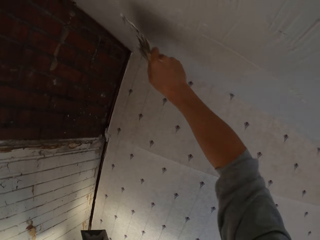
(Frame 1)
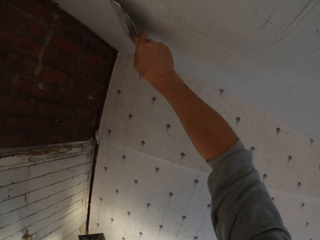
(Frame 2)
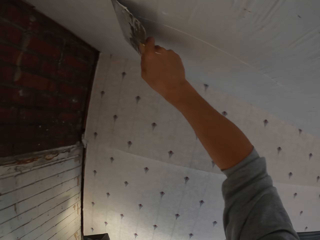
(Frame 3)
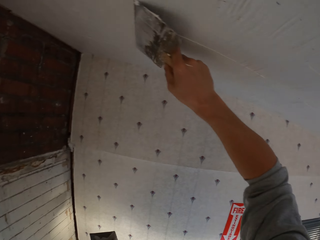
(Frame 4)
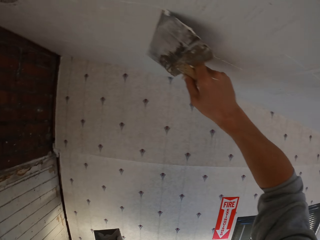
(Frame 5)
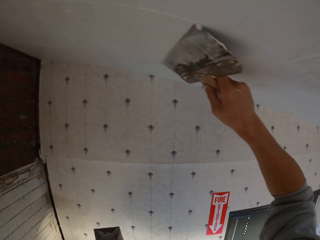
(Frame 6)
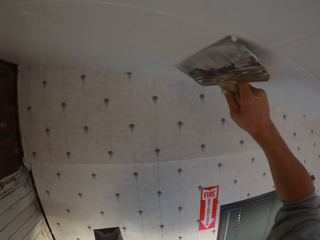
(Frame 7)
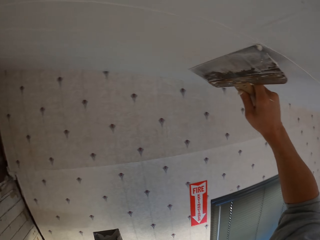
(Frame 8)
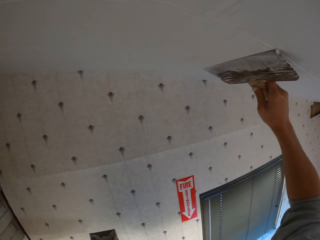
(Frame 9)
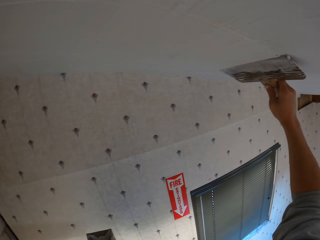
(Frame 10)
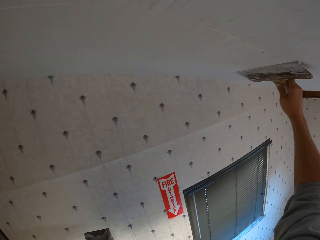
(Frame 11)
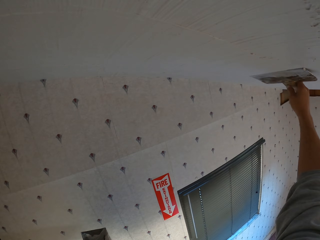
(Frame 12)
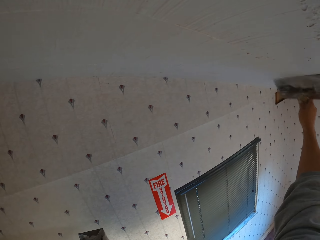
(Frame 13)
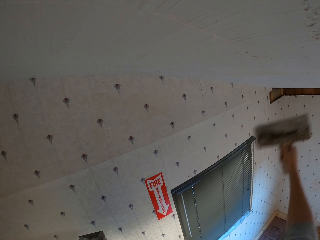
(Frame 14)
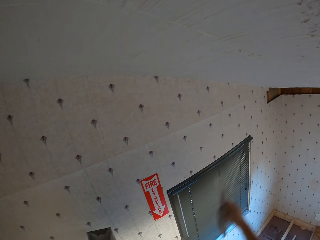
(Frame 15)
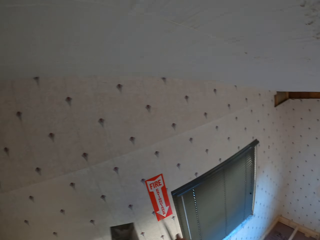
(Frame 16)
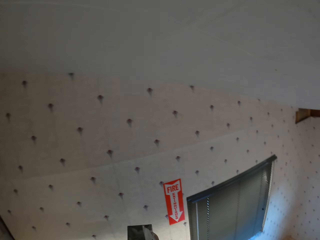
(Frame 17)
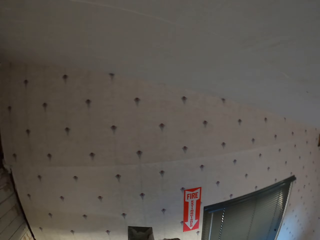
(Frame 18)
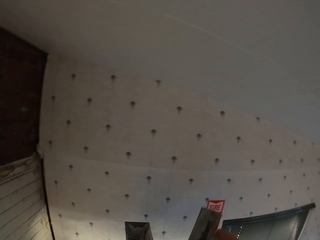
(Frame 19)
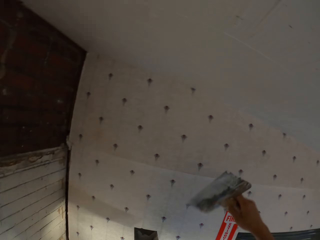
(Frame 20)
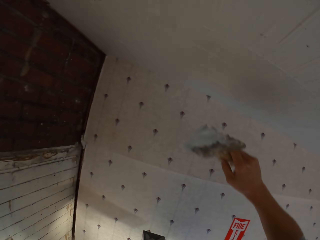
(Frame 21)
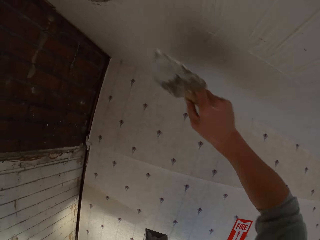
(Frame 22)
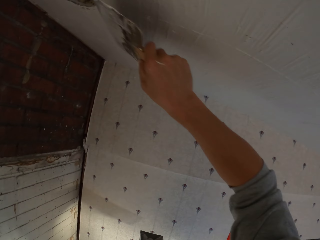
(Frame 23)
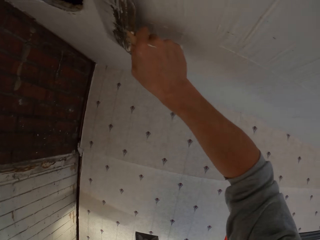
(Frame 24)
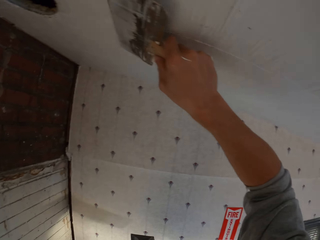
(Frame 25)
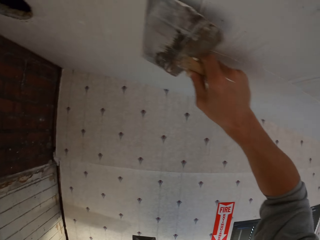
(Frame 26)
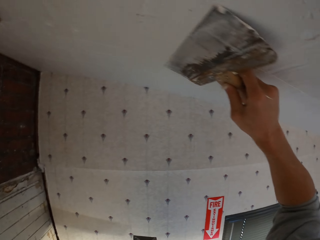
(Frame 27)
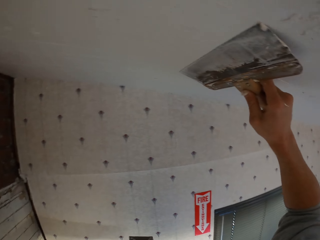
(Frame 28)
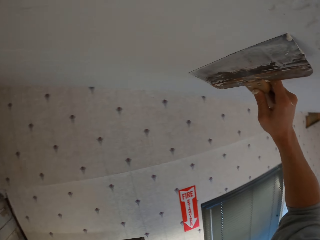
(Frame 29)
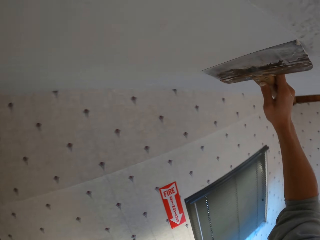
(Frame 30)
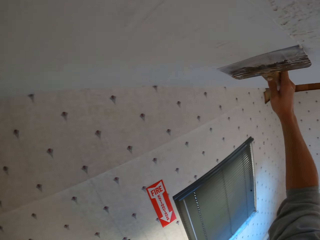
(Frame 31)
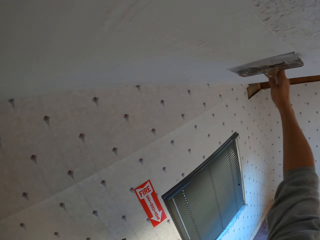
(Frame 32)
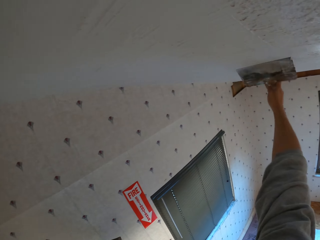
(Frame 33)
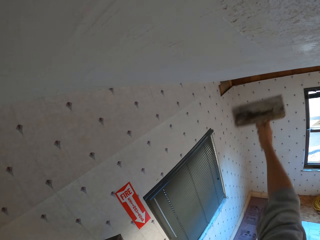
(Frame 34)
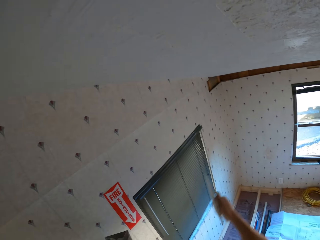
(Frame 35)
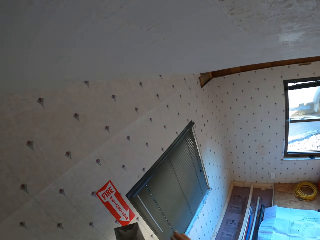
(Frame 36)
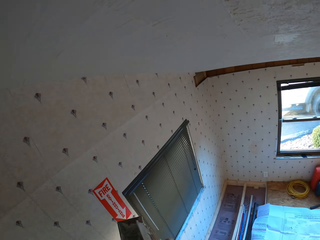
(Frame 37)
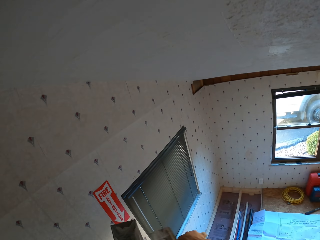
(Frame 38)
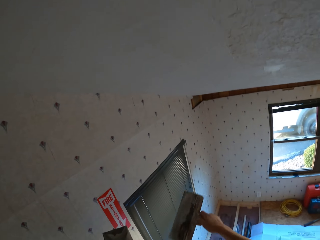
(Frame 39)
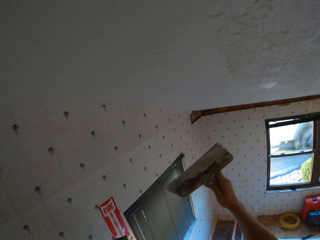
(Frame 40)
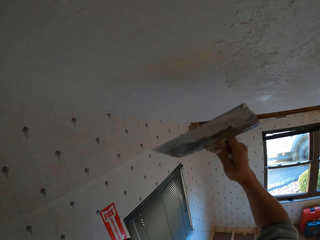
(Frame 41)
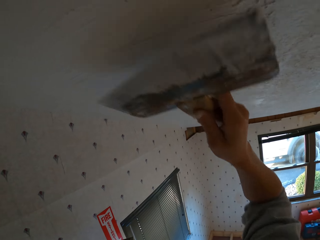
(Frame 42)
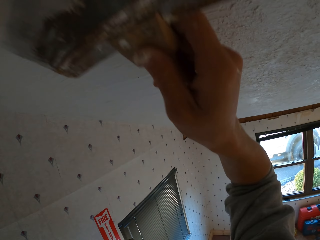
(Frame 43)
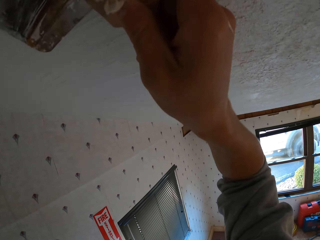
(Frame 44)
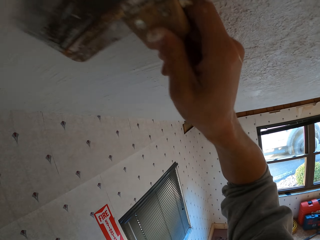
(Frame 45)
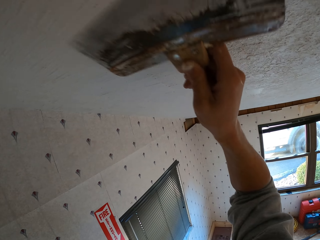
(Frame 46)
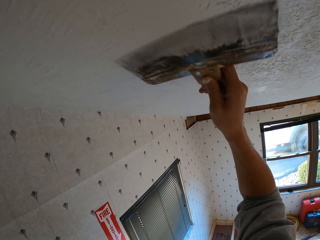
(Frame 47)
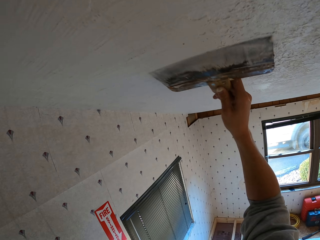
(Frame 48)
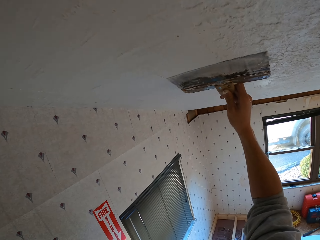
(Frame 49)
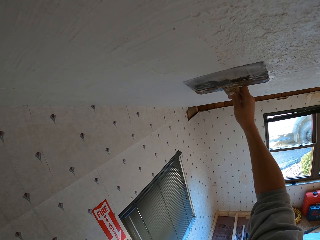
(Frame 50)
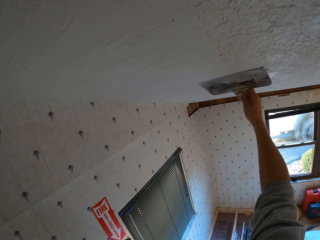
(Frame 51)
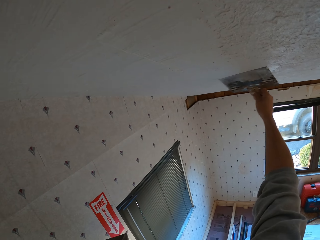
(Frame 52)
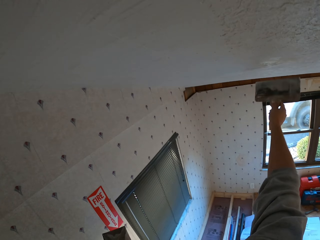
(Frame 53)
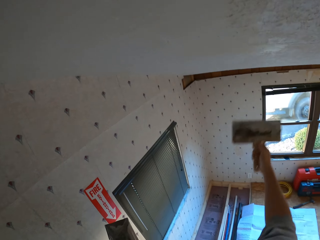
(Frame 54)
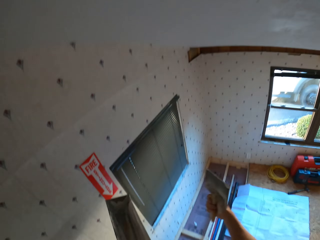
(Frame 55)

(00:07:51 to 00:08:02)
The camera wearer smoothens the ceiling. They remove the excess paste from the trowel. They smoothen the ceiling. They remove the excess paste from the trowel. They smoothen the ceiling.

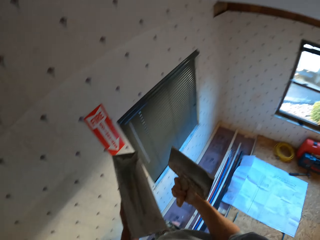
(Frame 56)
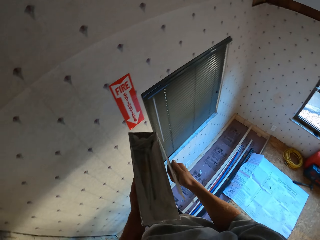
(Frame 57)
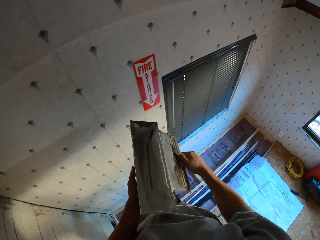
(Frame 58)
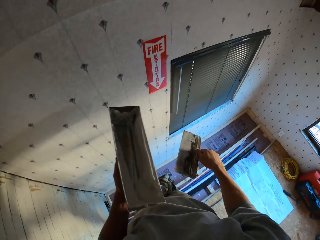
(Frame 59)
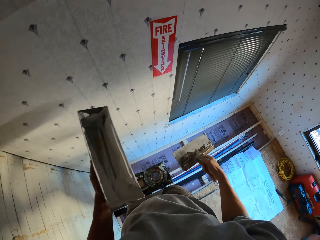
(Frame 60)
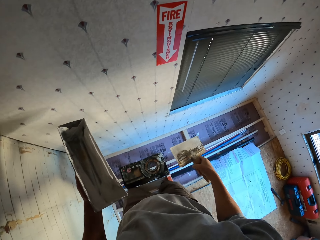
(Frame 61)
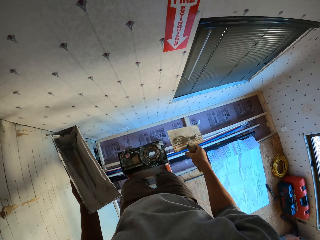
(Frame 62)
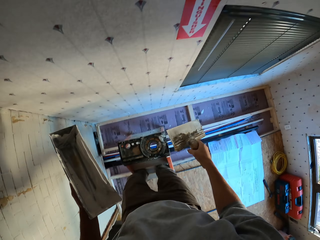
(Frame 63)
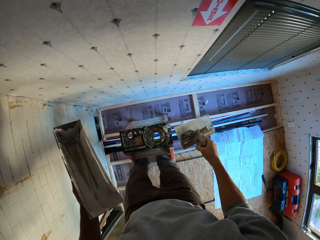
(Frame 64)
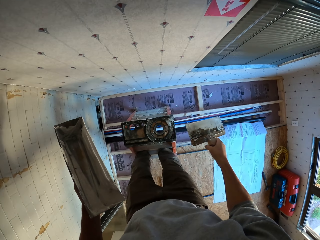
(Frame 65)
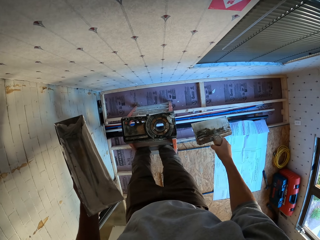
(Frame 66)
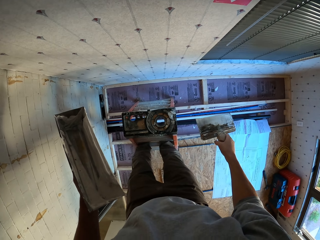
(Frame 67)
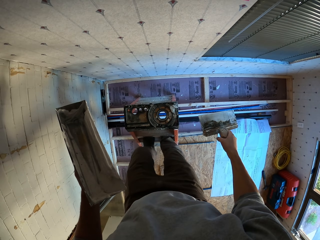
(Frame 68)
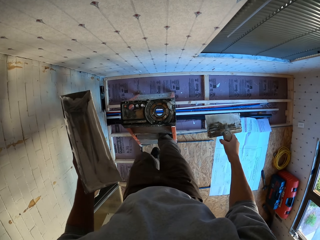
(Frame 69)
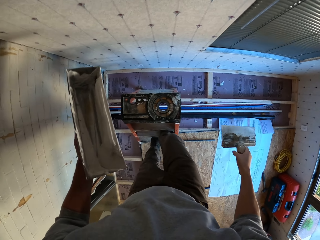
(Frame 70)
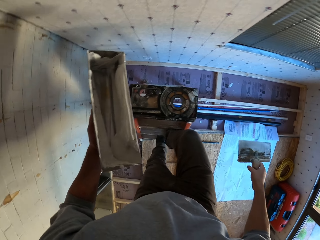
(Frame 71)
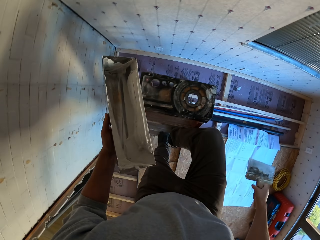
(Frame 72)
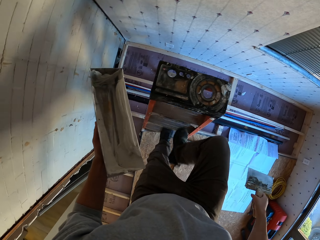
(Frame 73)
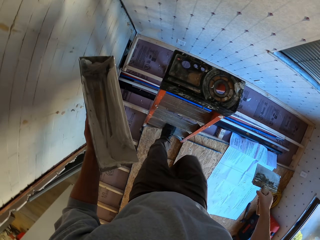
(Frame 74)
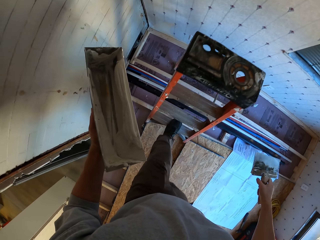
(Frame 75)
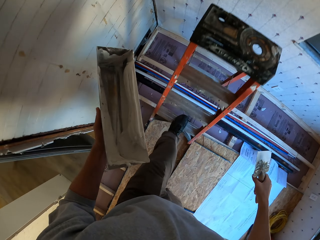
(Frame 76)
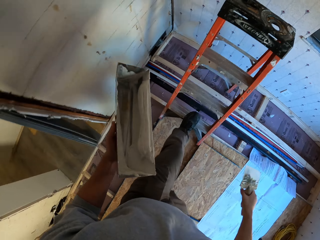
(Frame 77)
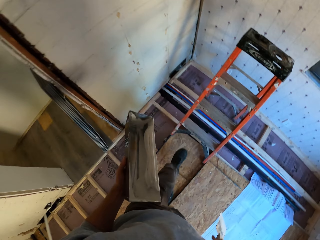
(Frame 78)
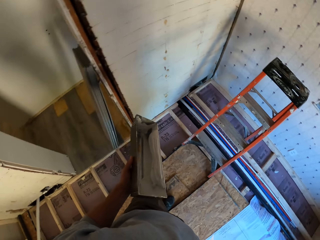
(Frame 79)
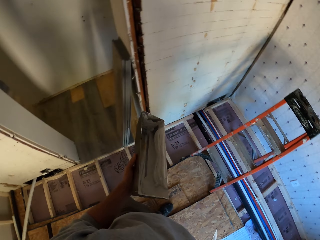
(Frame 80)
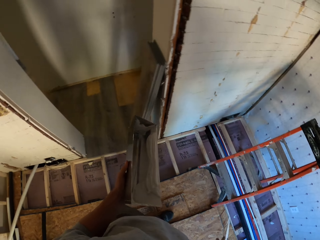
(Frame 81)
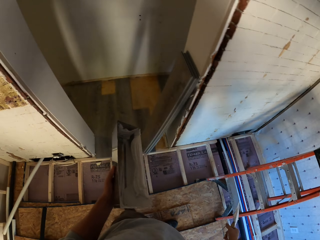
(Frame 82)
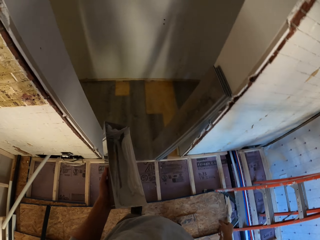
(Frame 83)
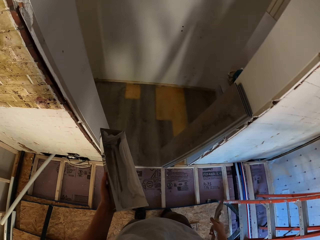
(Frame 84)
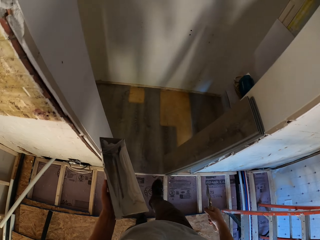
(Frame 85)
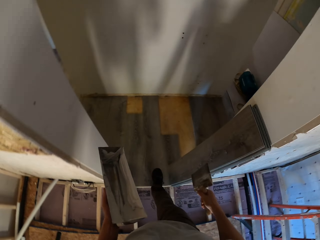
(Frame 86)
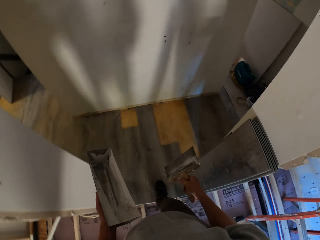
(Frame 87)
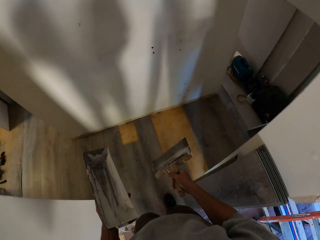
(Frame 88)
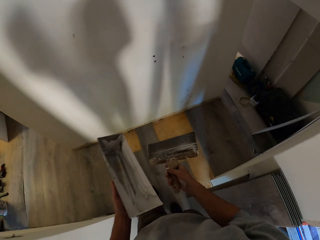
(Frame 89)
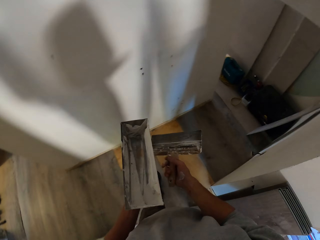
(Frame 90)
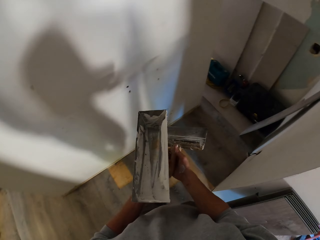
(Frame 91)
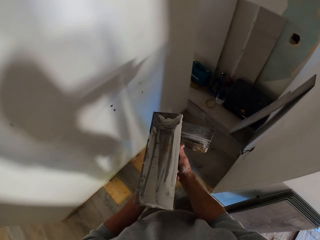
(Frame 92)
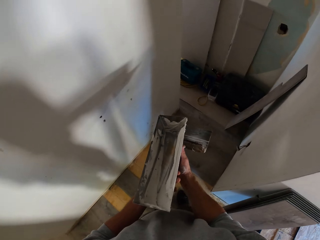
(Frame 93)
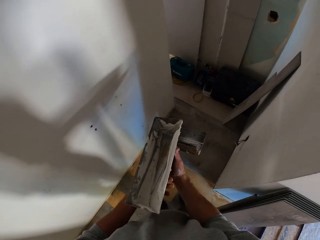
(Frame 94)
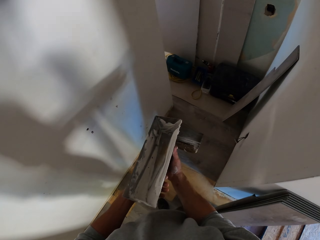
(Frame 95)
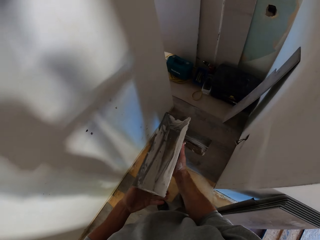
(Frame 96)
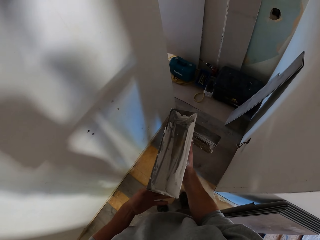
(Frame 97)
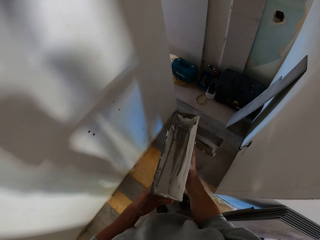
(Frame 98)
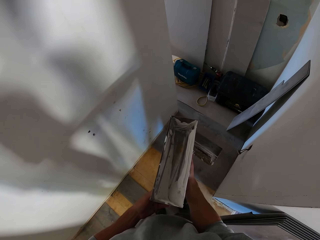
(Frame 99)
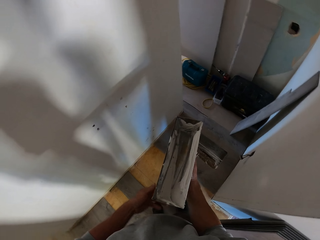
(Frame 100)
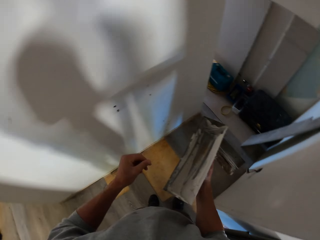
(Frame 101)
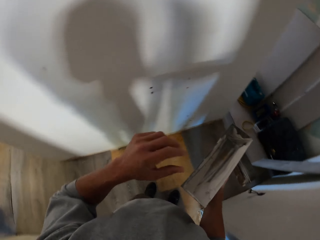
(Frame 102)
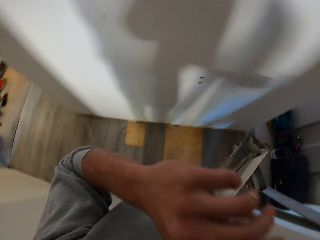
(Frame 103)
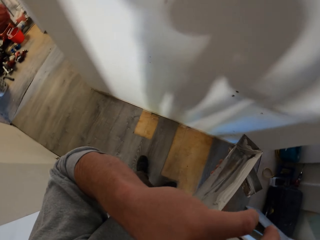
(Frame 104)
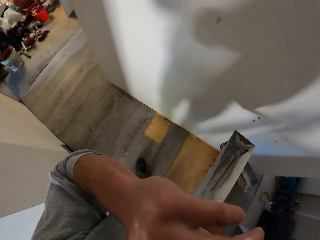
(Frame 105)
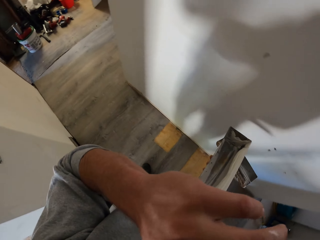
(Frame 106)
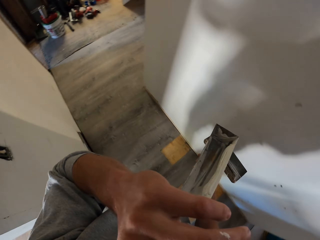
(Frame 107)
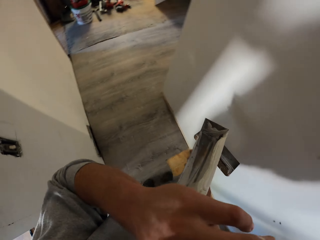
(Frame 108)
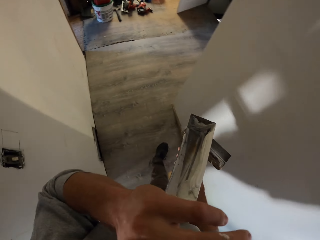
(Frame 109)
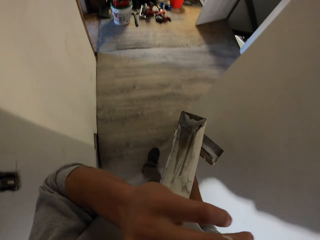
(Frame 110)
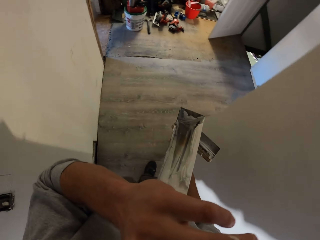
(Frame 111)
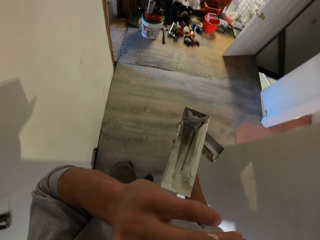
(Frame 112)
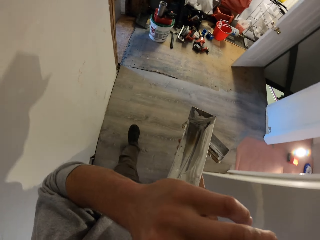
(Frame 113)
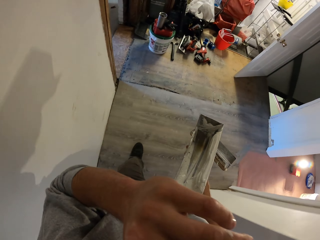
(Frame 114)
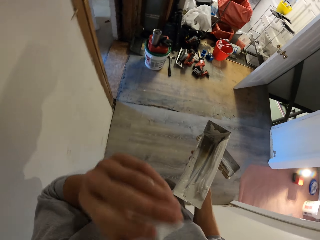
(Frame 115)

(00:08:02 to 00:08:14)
The camera wearer removes the excess paste from the trowel. They remove the excess paste from the trowel again. They climb down the ladder.
